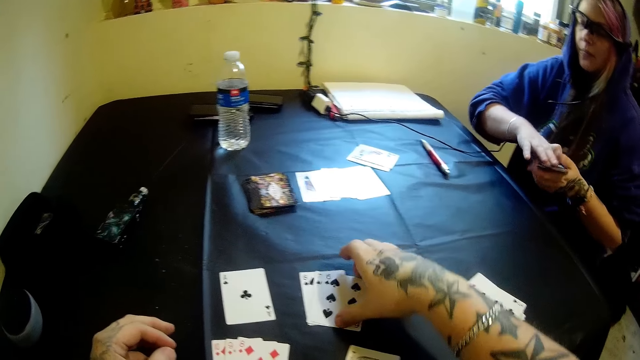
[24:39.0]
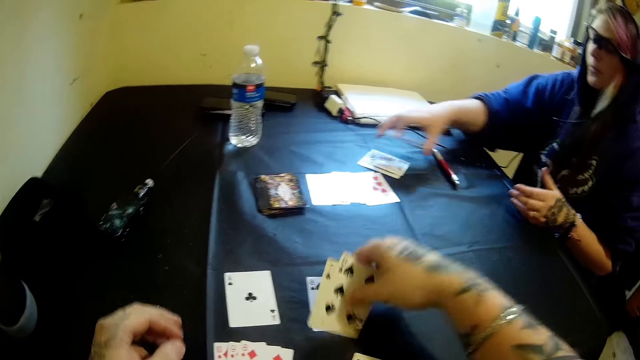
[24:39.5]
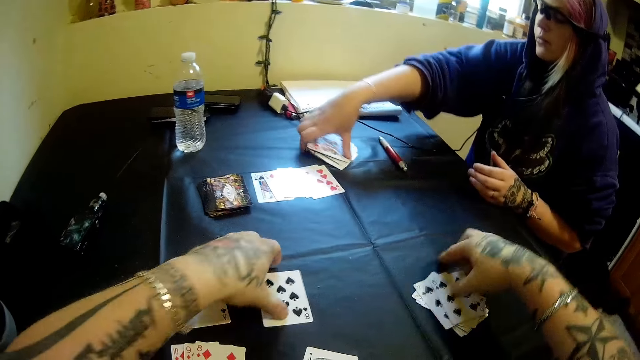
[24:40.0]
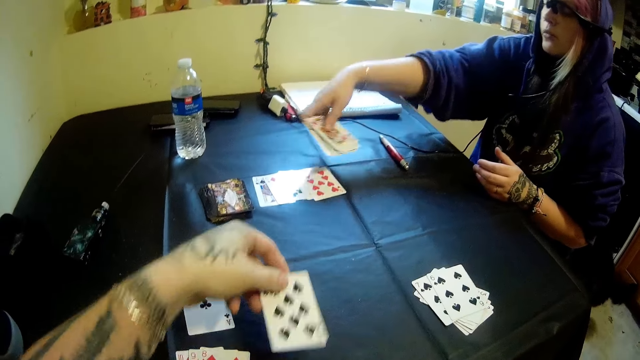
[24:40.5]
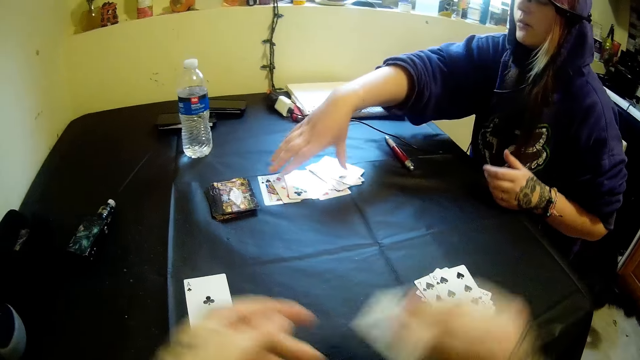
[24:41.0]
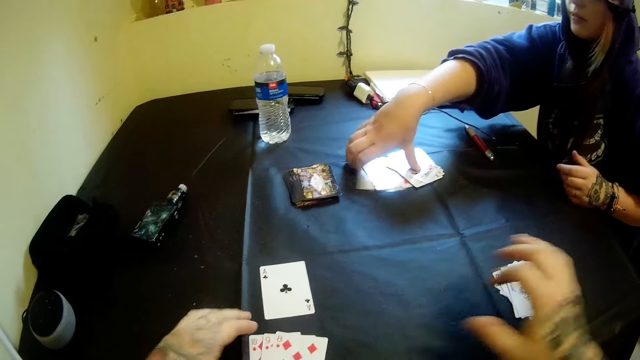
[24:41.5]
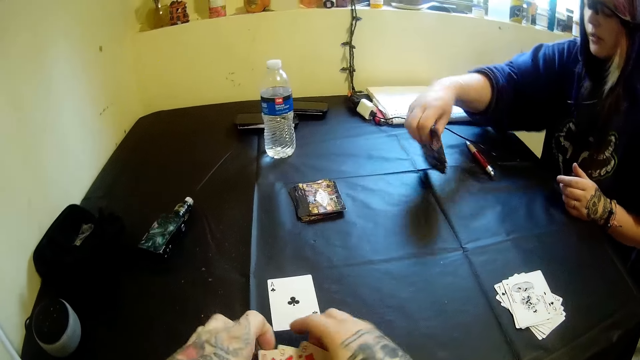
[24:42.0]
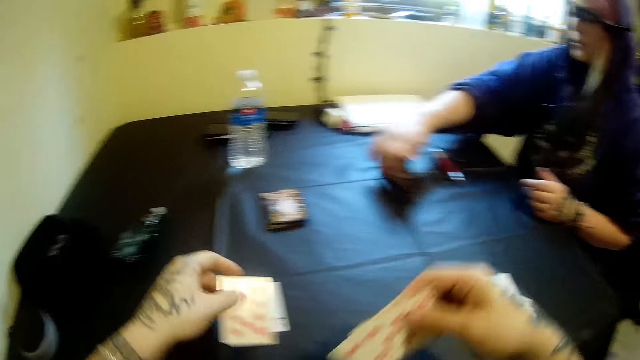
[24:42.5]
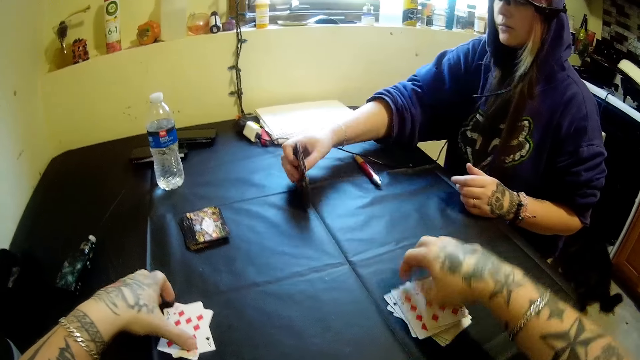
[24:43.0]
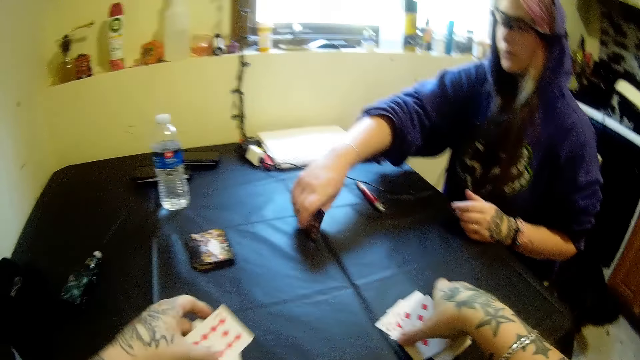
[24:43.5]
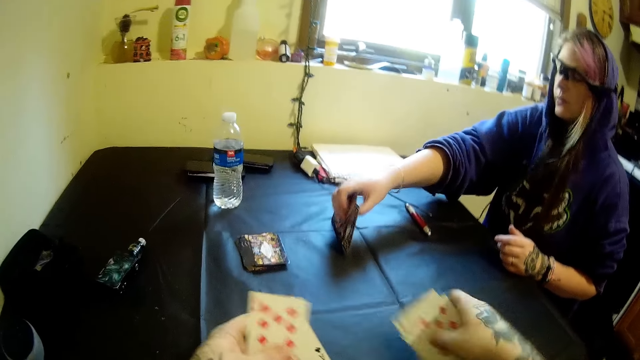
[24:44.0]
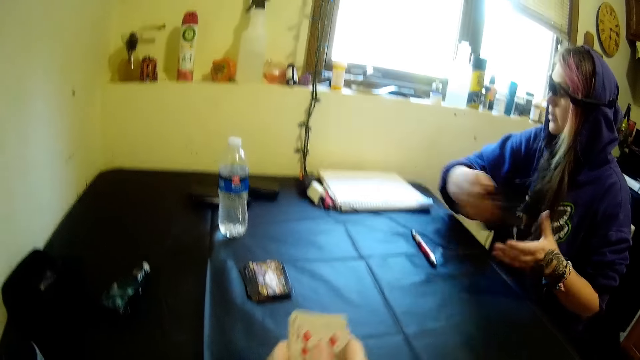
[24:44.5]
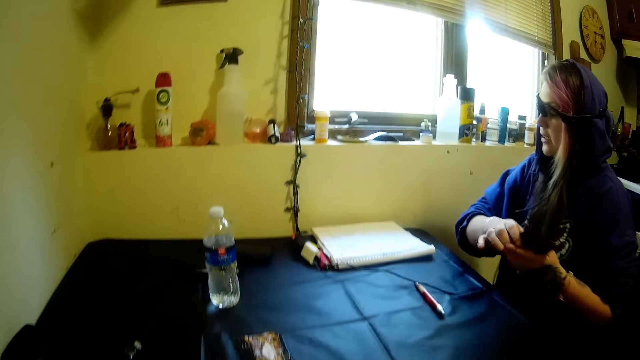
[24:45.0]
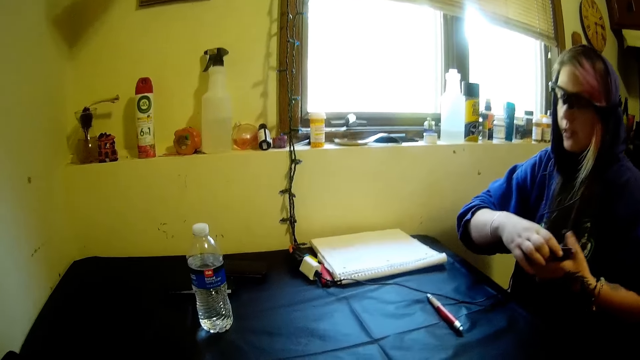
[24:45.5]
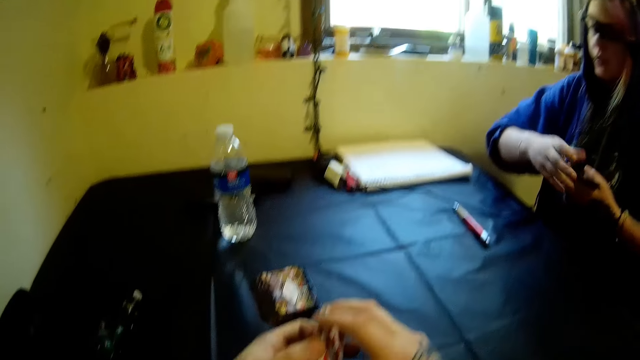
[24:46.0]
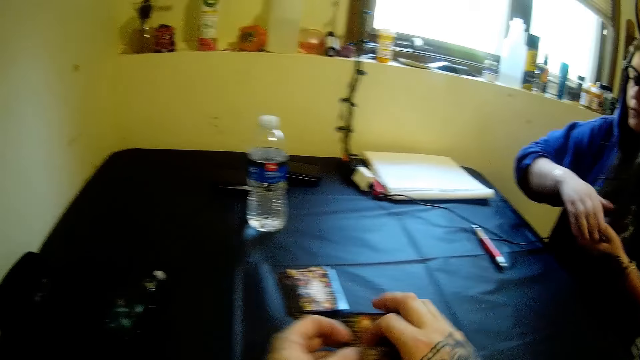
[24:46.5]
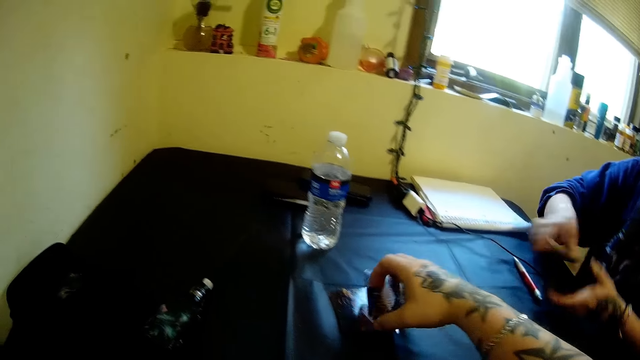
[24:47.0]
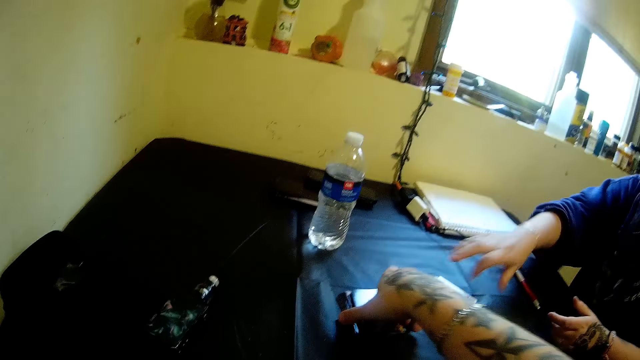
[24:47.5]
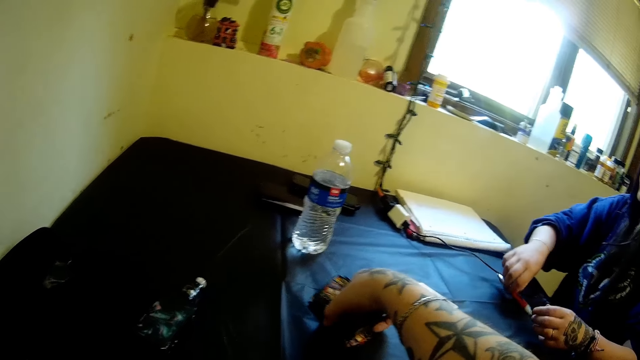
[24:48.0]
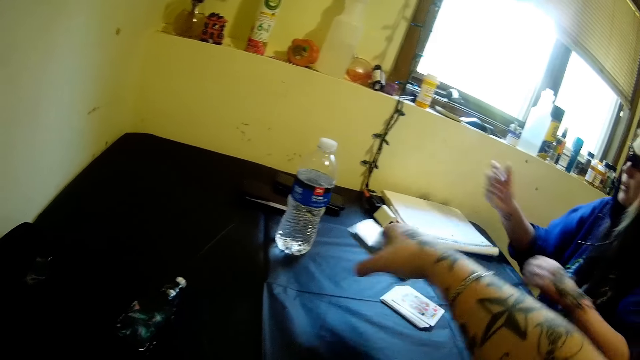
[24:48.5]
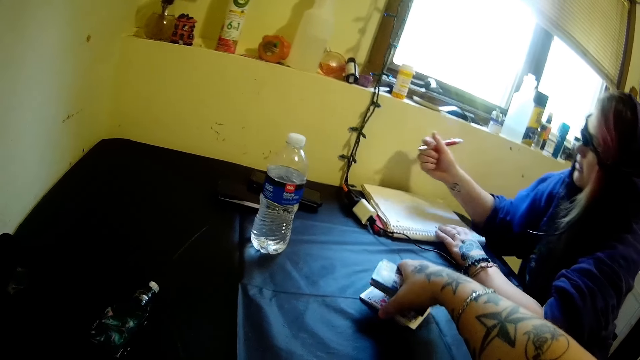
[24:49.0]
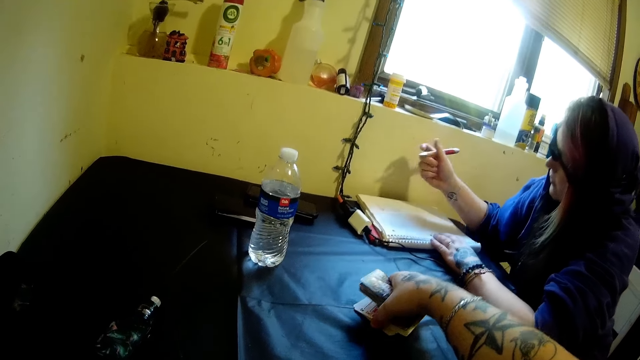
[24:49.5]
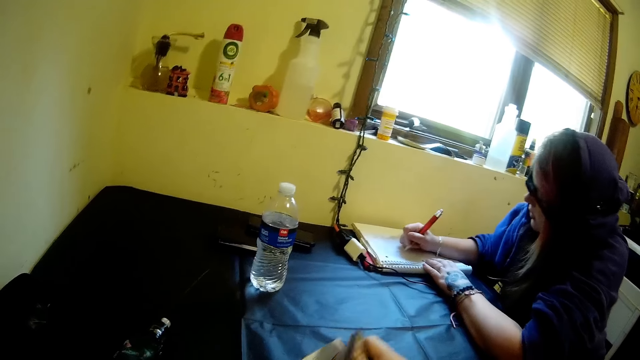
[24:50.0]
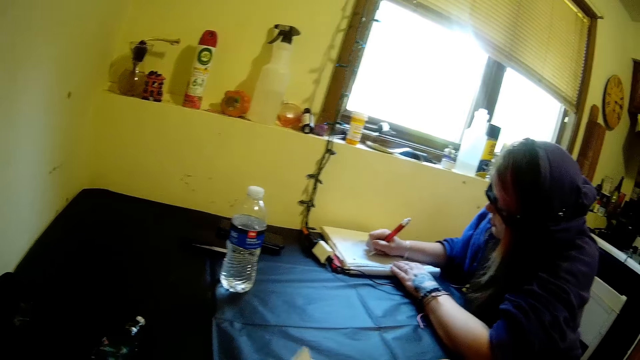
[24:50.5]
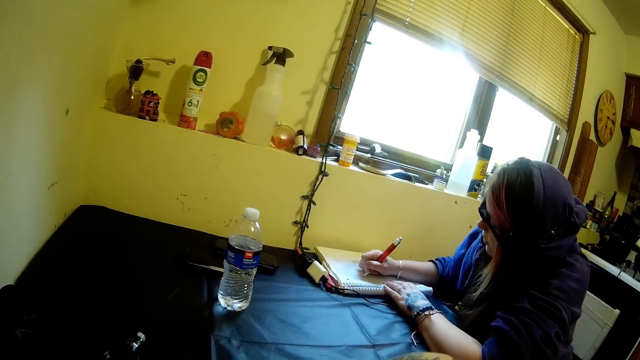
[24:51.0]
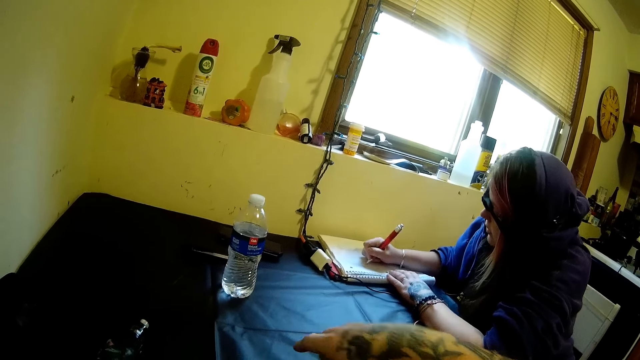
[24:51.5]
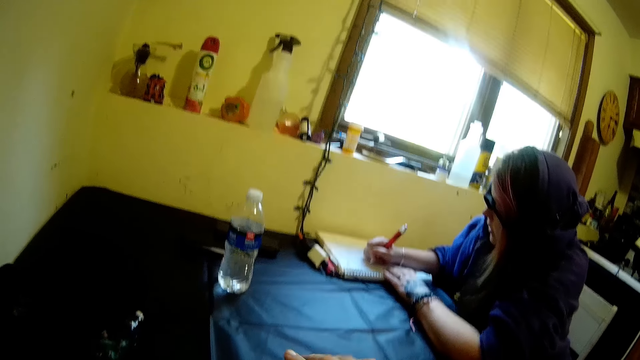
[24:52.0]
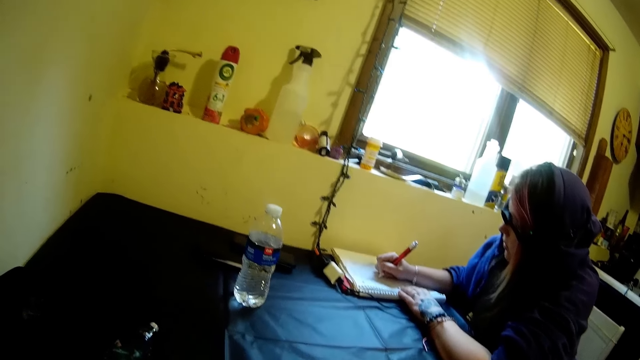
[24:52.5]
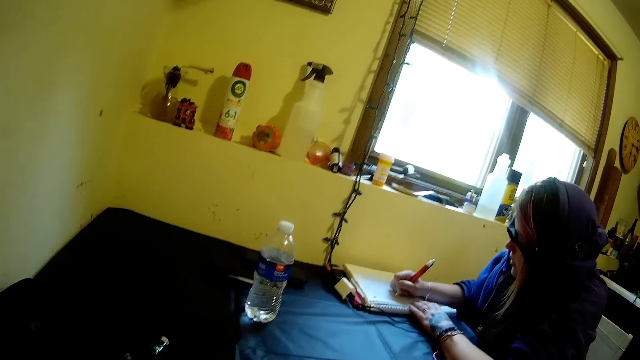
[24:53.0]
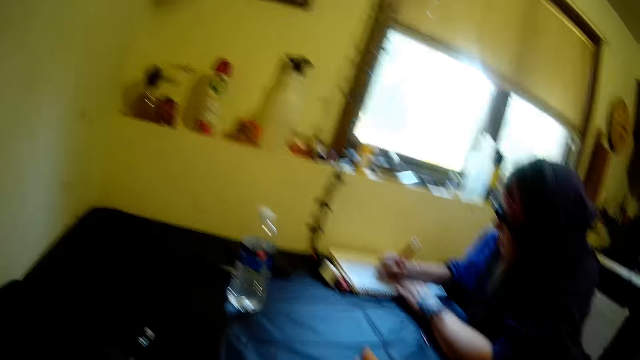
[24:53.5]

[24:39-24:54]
The camera wearer puts the cards on the table. The woman moves cards on the table with her hands. The camera wearer collects the cards. He moves the cards on the table with his hands and picks cards from the table with his right hand. The woman writes in the book with the pen.

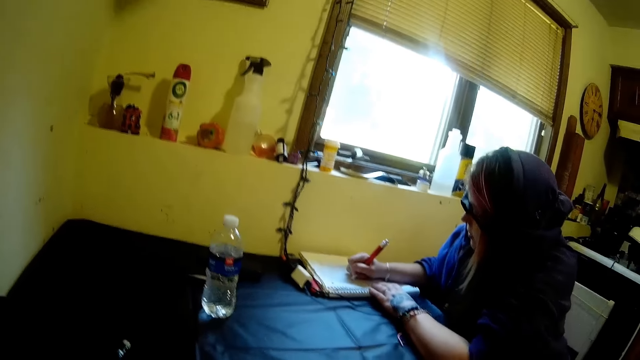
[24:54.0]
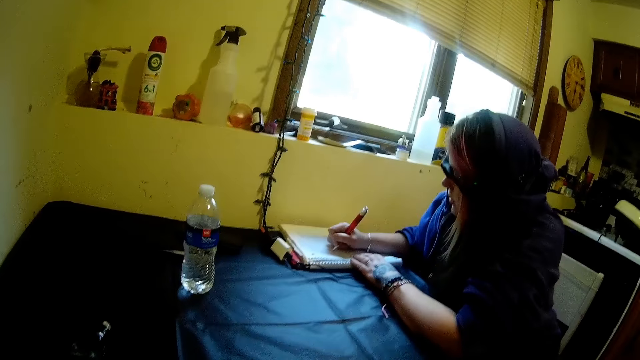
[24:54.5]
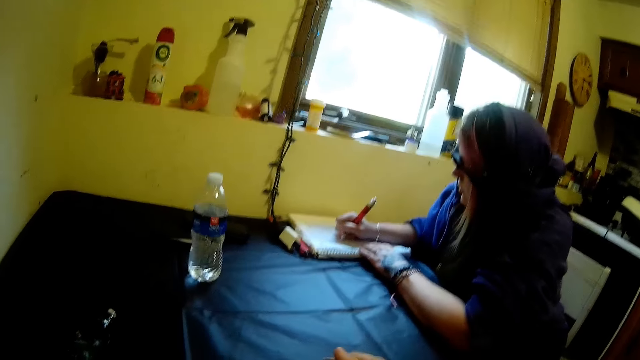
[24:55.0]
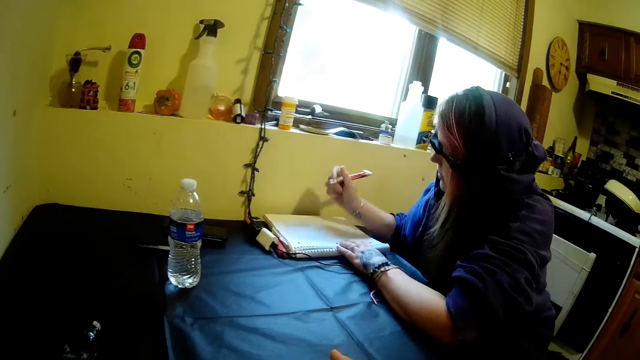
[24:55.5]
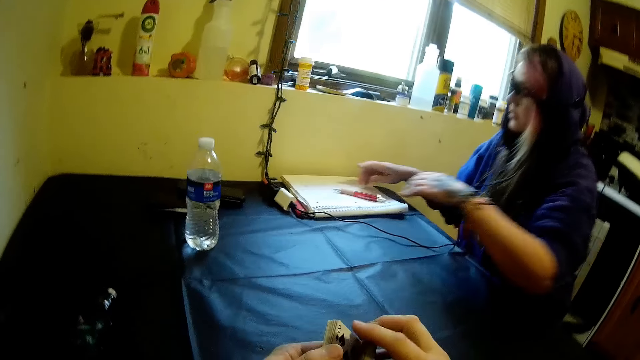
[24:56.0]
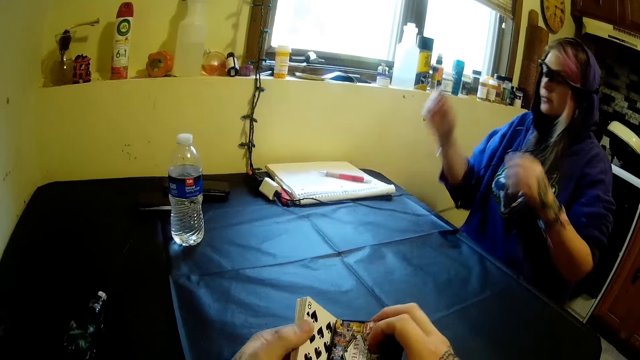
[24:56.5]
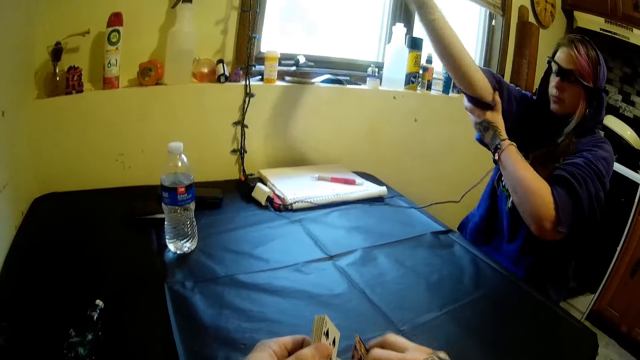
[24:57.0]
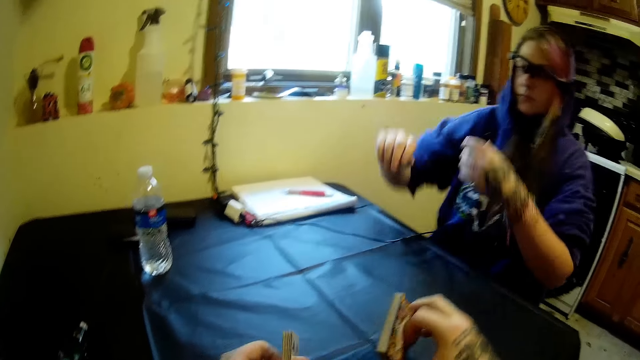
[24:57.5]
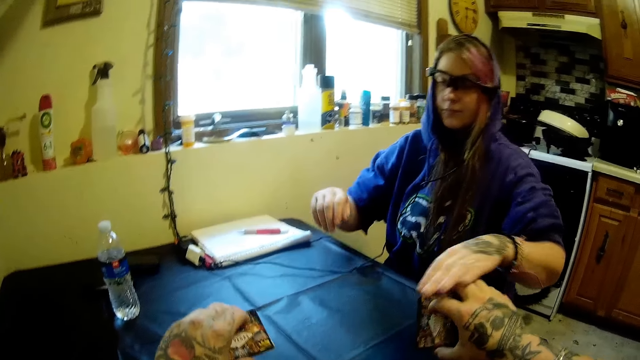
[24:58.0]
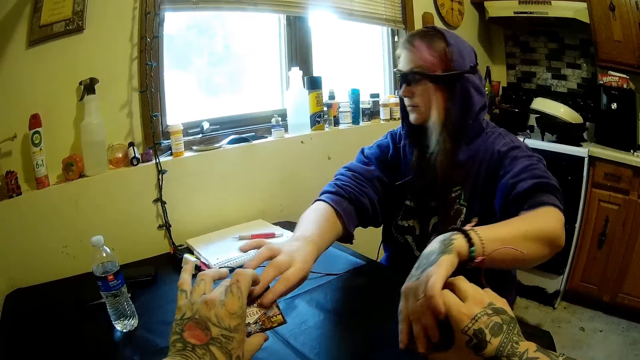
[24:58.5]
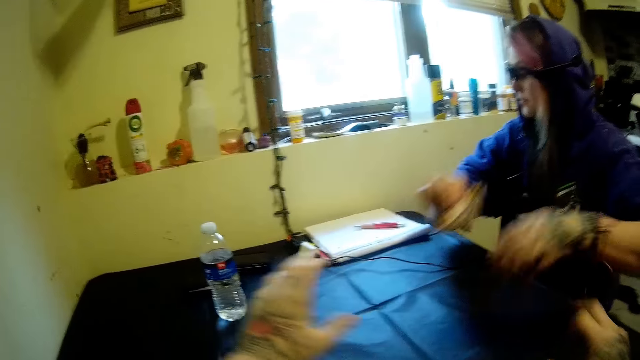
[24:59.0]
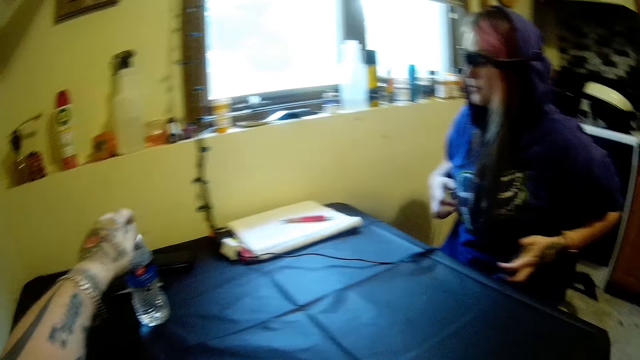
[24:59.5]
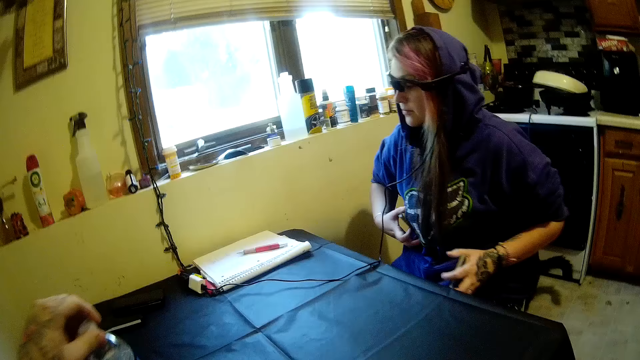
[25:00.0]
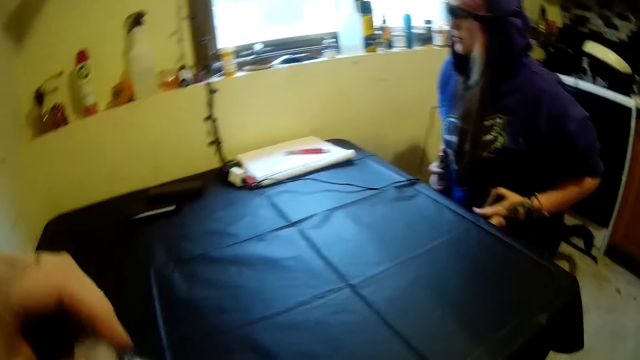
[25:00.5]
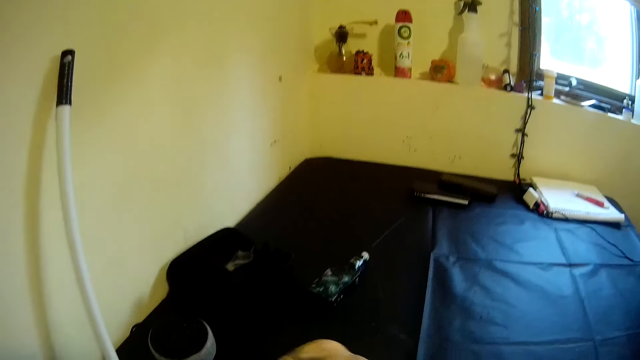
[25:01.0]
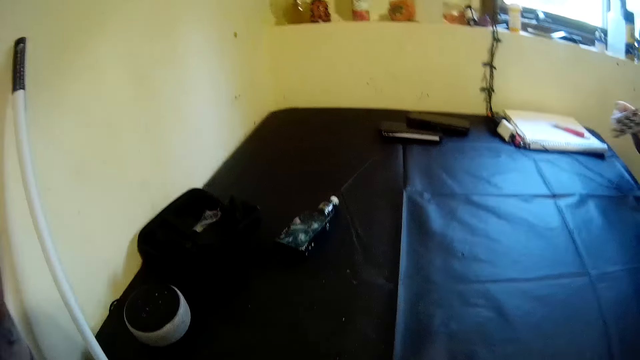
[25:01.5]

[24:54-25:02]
The woman drops the pen on the book. The woman collects cards from the camera wearer with her hands. The camera wearer hands over the cards to the woman. He picks the bottle from the table with his left hand.
